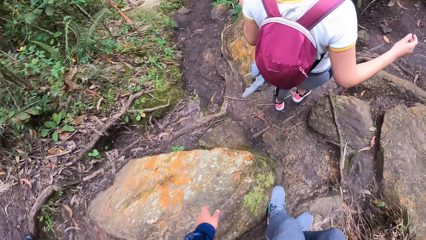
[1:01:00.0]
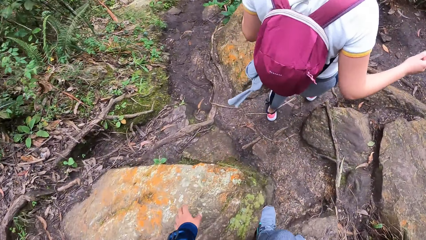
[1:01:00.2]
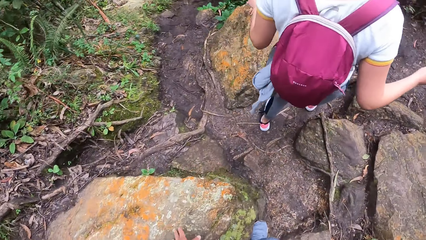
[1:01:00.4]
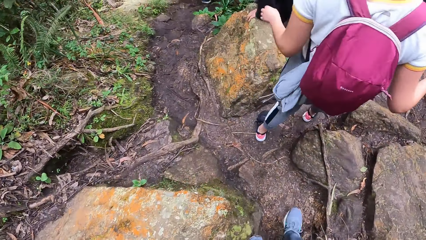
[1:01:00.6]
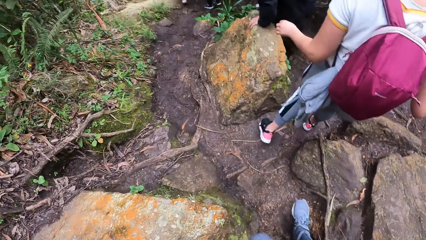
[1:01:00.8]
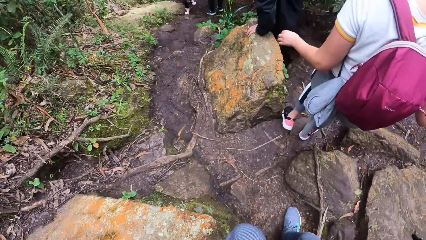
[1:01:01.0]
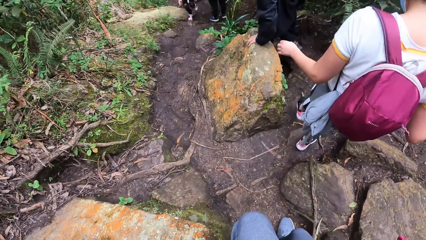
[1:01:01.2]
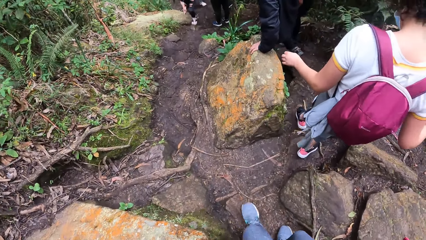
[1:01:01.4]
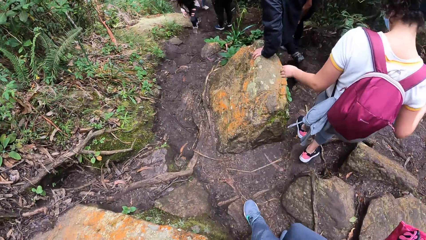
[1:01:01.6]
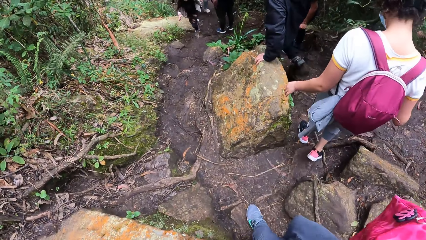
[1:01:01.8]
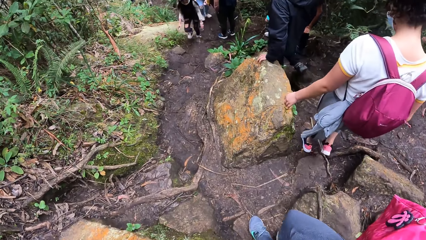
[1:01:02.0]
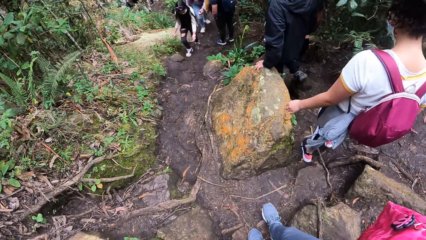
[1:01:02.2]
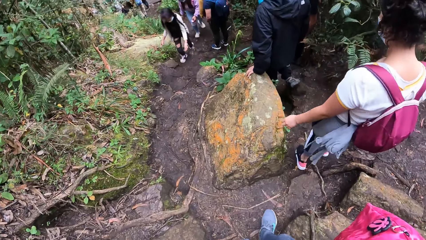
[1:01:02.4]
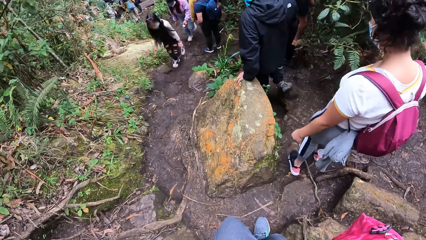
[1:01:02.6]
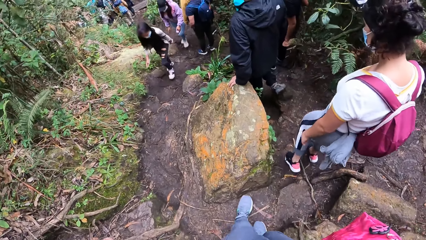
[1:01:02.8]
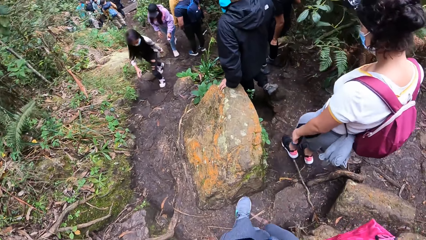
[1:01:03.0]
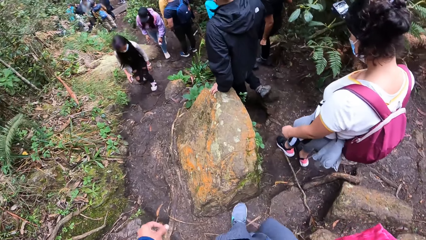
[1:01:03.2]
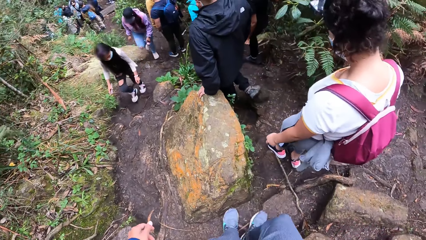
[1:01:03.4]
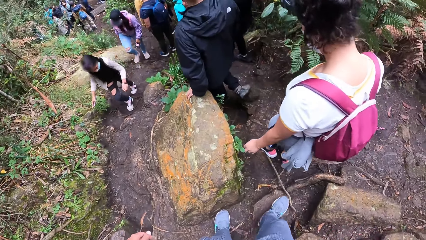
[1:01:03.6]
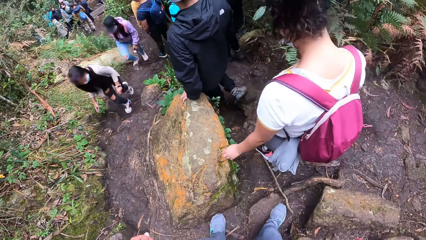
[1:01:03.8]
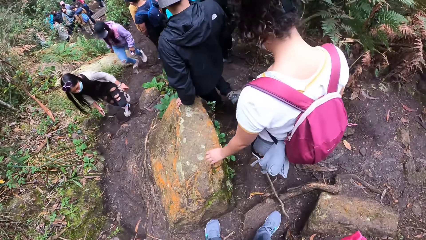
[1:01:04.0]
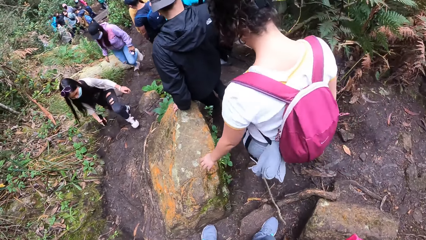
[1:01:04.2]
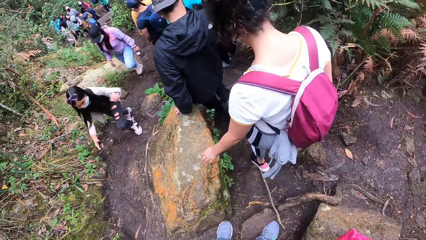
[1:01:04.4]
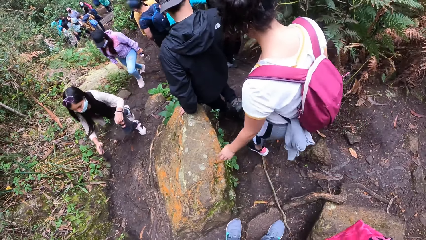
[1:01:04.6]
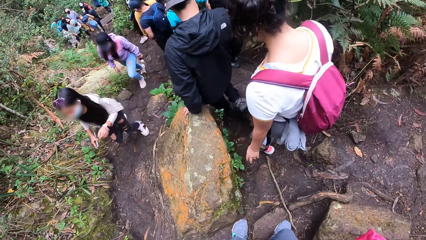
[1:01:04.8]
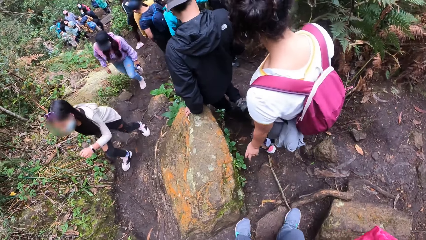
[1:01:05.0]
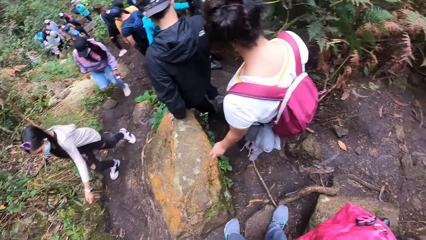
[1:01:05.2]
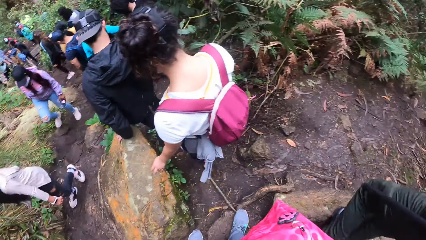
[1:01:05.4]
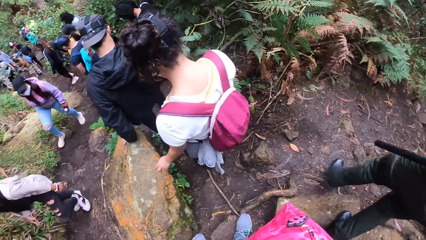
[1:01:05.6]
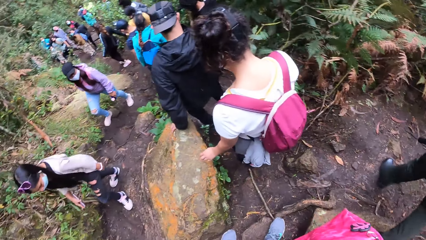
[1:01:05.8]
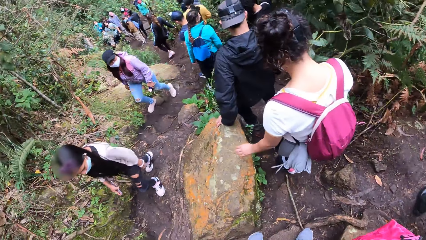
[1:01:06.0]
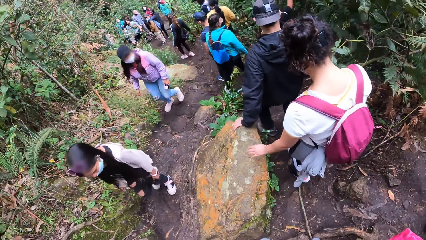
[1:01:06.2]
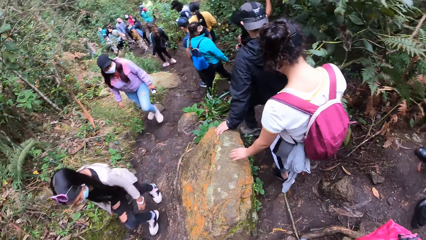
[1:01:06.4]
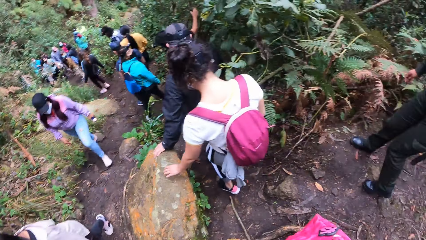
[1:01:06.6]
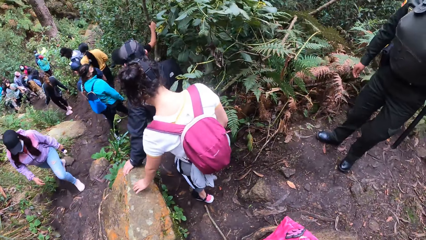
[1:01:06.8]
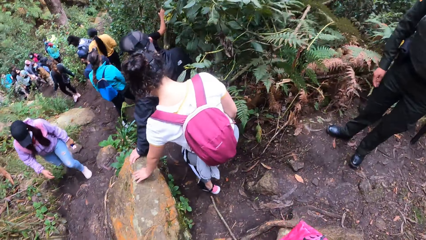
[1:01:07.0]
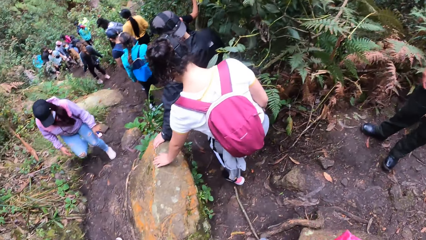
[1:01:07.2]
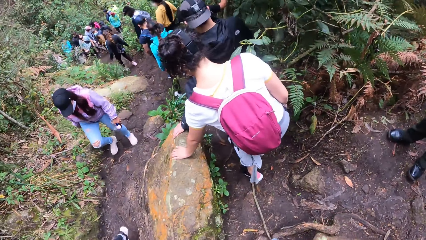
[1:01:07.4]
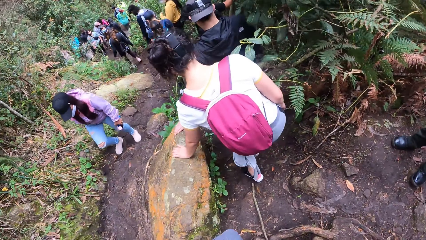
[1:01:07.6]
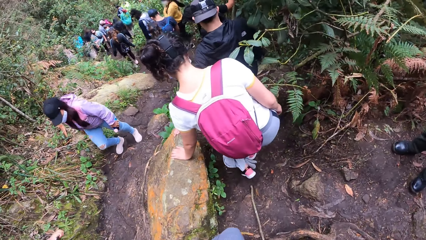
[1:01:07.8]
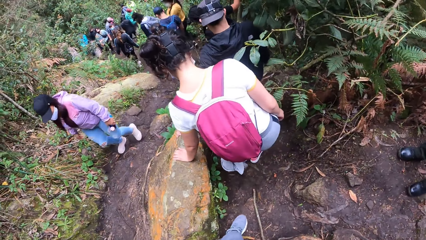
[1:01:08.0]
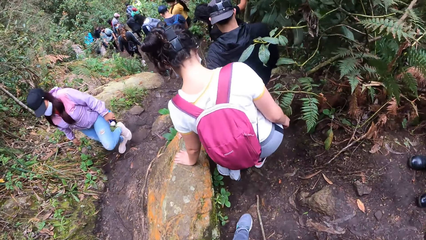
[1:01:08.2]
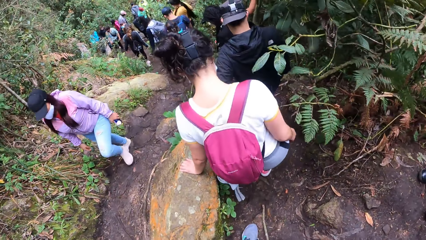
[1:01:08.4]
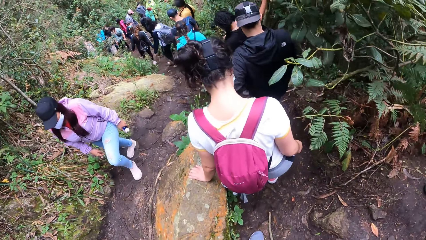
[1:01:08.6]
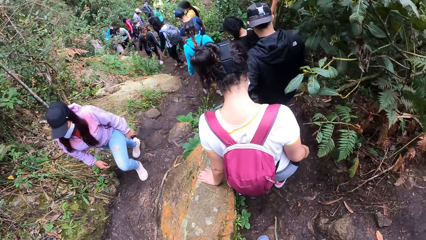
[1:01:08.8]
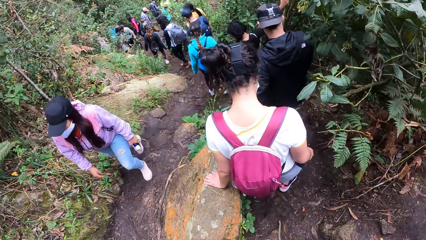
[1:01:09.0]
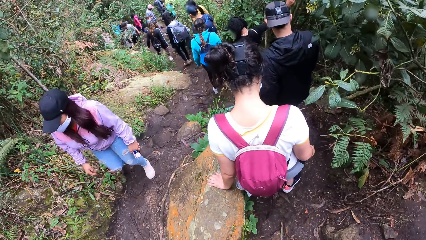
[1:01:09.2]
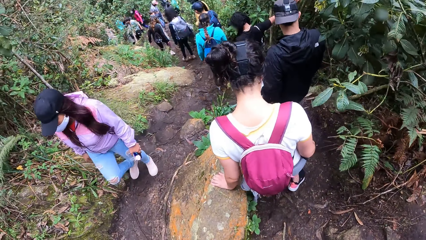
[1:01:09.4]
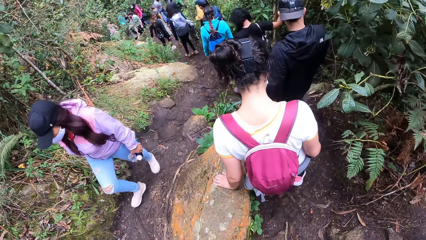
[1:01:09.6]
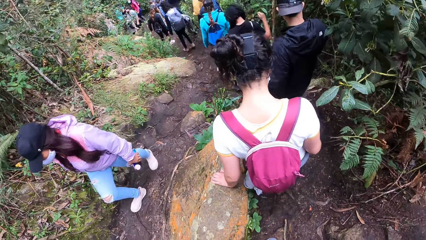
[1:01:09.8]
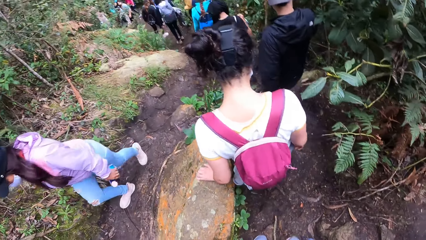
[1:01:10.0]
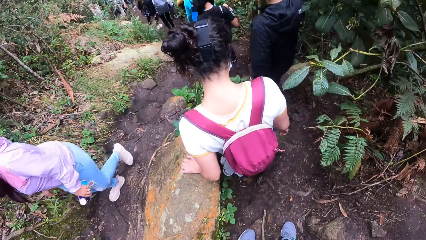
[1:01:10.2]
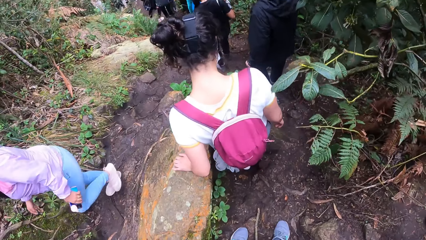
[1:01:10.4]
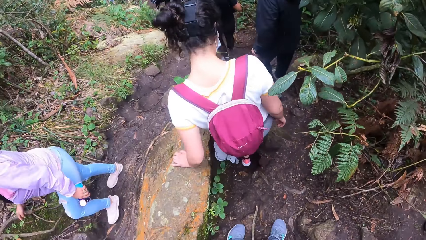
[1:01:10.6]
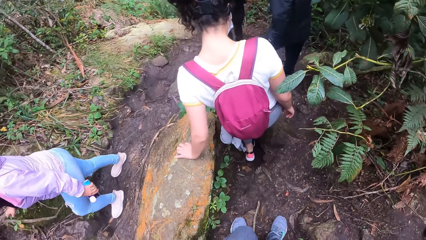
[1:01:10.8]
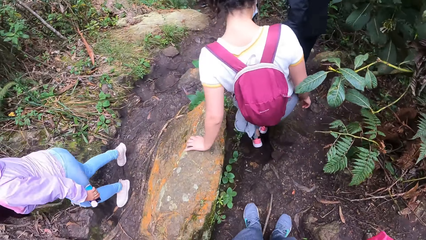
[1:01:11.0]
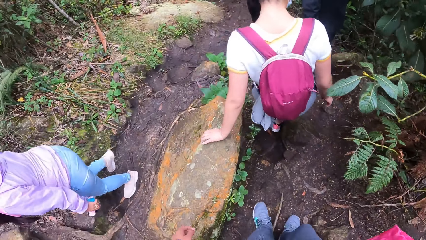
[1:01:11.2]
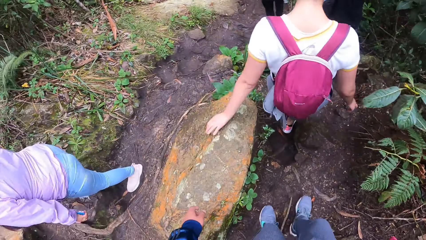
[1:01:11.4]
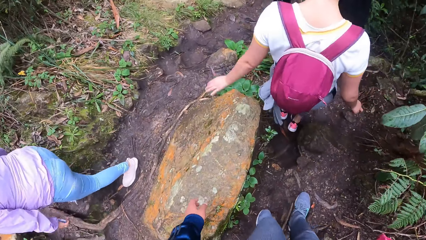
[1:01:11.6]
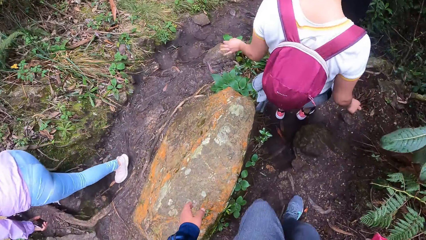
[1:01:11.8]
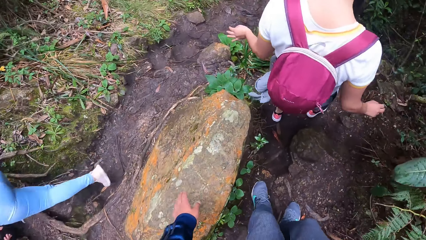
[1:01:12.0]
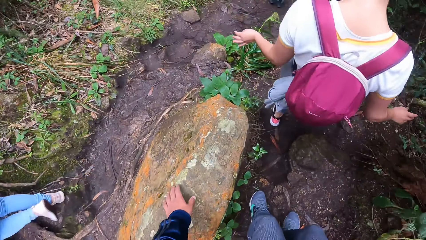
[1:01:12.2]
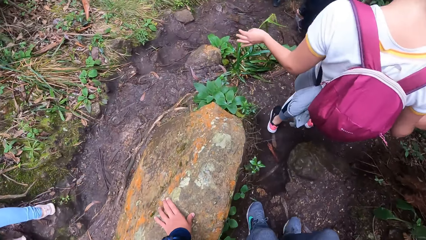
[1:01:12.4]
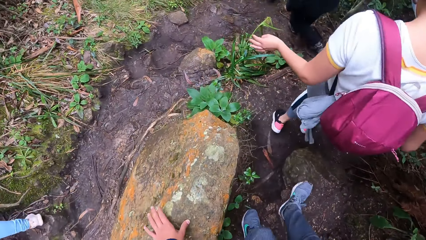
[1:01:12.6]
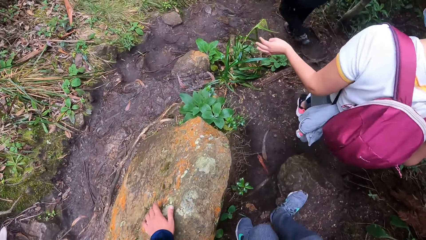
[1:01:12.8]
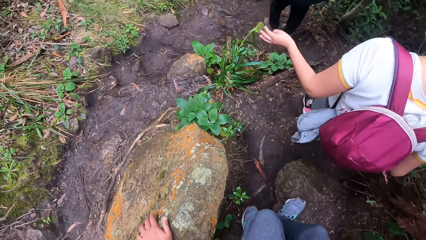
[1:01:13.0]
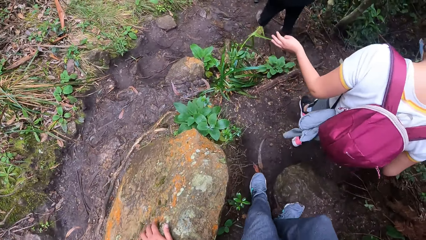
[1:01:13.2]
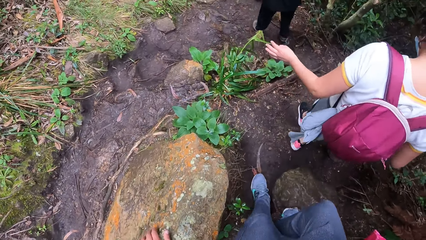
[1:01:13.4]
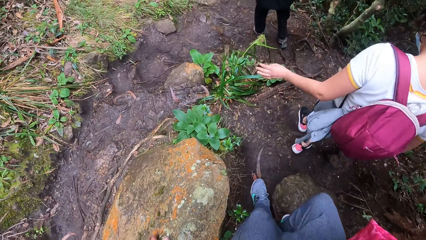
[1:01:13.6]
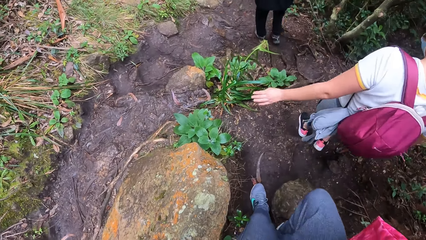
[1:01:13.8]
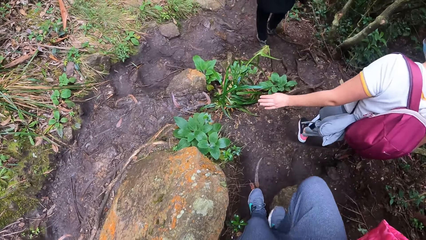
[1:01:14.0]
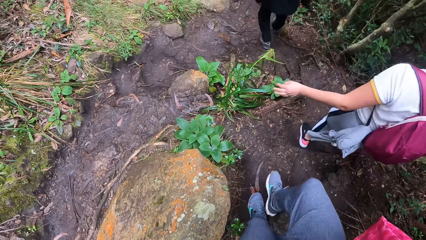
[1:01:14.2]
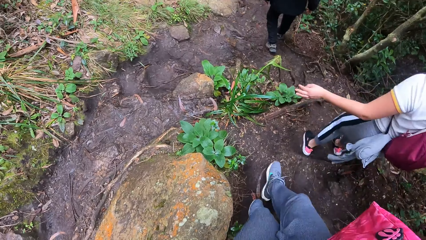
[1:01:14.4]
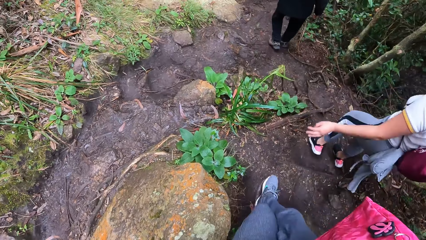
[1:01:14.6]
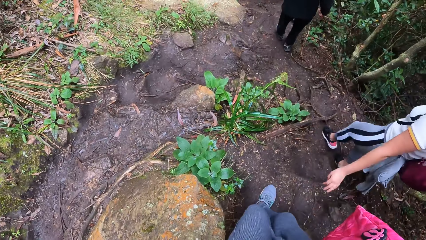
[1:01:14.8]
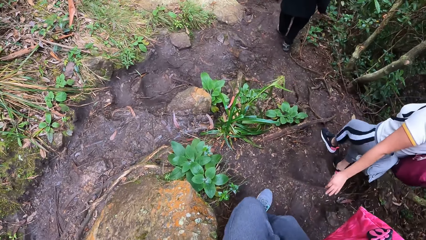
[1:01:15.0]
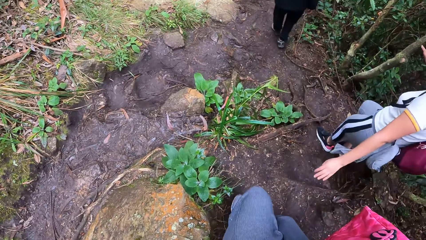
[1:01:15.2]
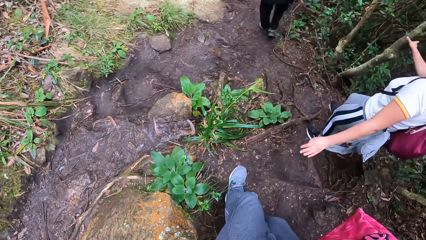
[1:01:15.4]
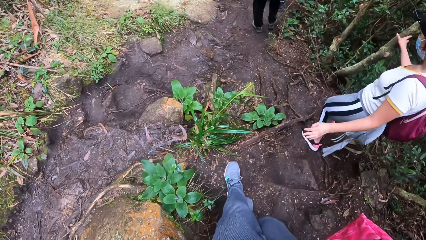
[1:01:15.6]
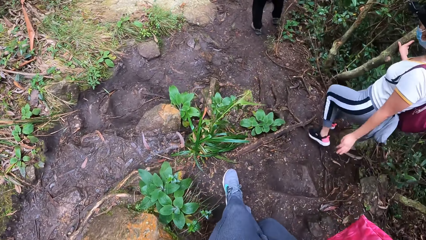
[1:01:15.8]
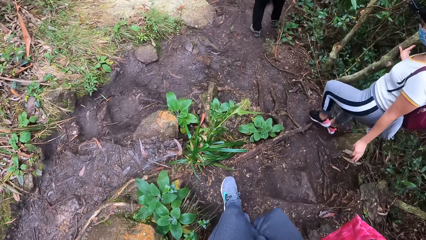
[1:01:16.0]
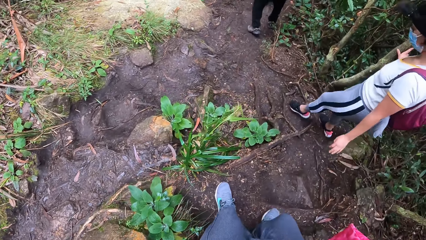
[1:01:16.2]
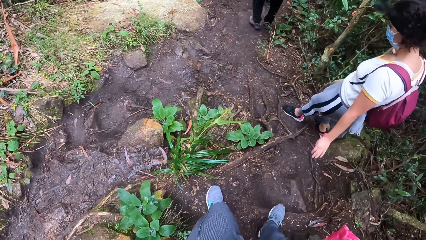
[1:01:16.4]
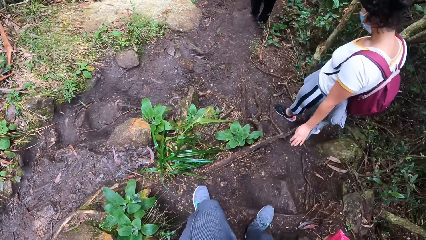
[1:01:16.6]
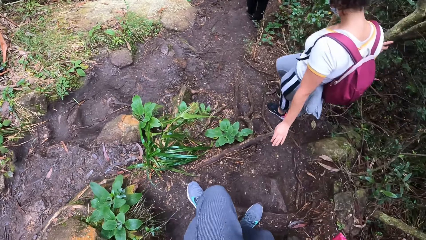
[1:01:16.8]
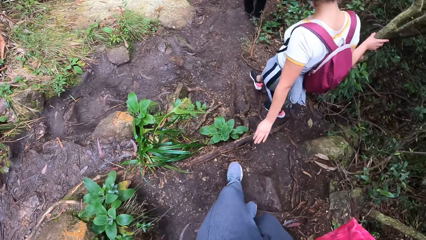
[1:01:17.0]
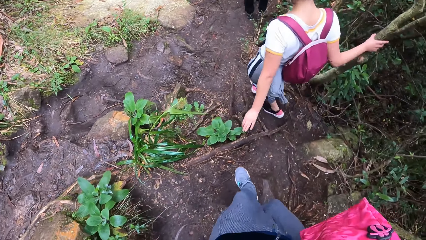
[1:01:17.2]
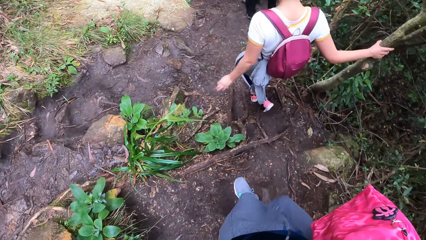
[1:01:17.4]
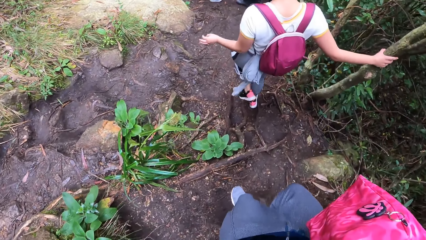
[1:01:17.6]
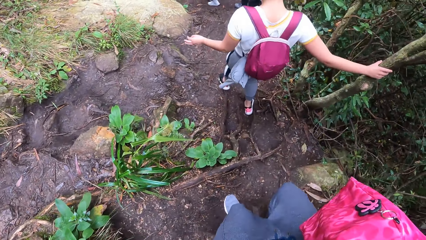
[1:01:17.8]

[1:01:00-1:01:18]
A woman holds a tree along the pathway with her right hand. Another woman places her left hand on a rock on the pathway. The camera wearer places his left hand on the rock on the pathway. The other woman holds the tree along the pathway with her right hand.
